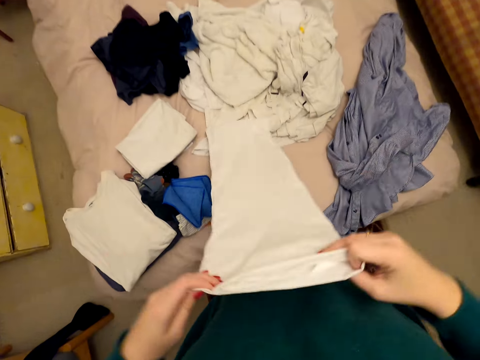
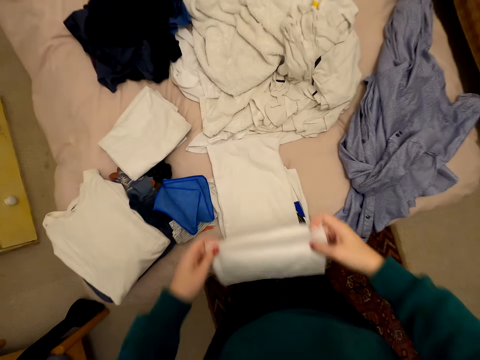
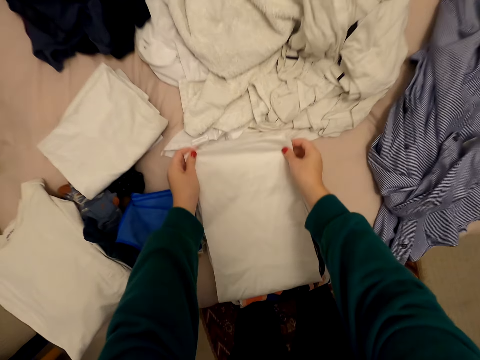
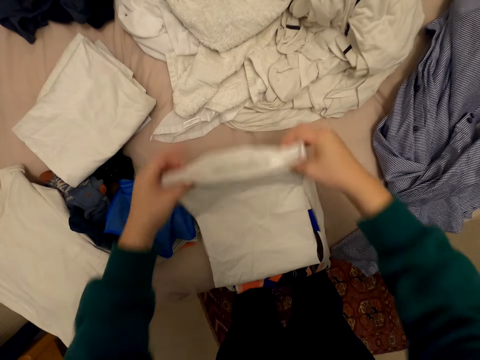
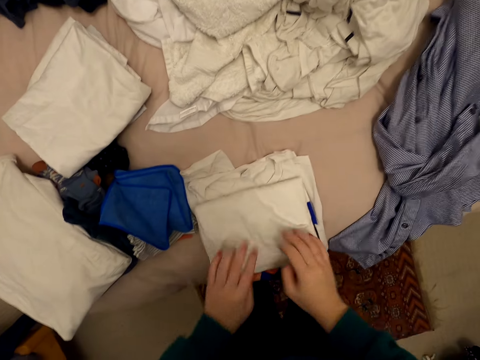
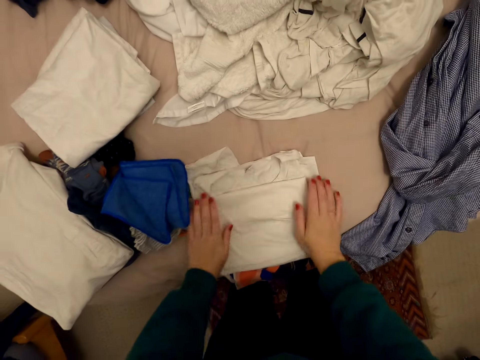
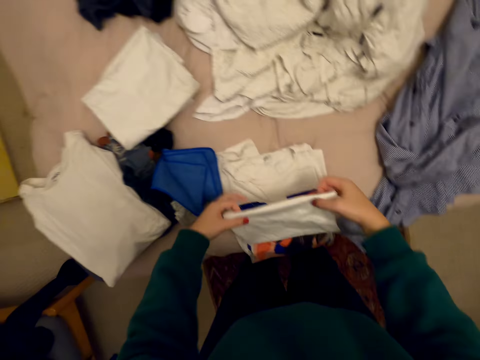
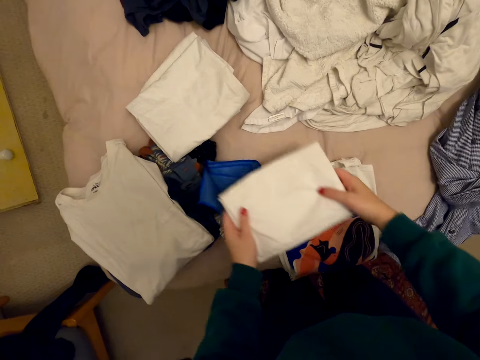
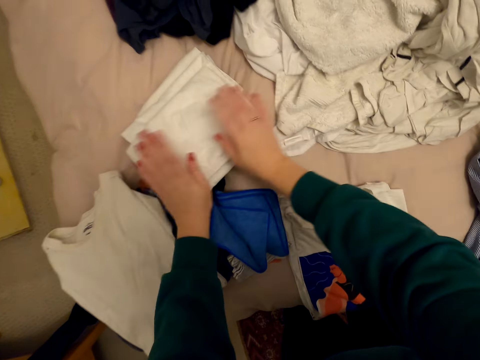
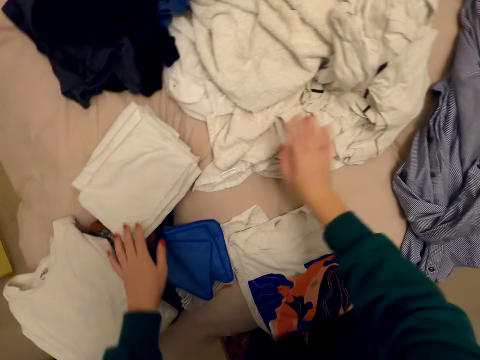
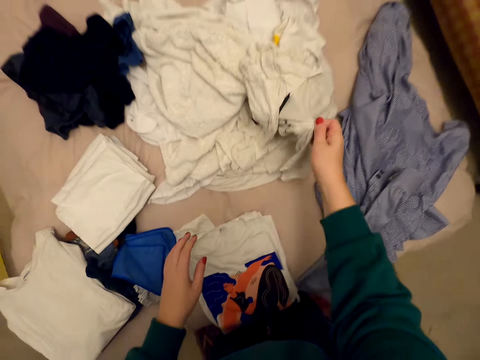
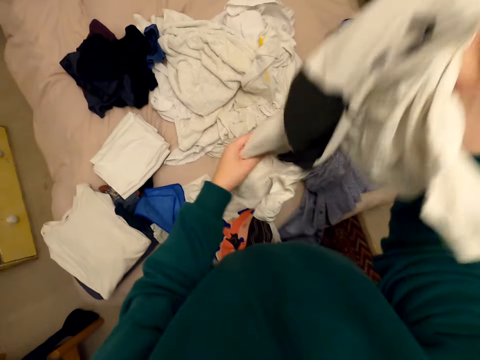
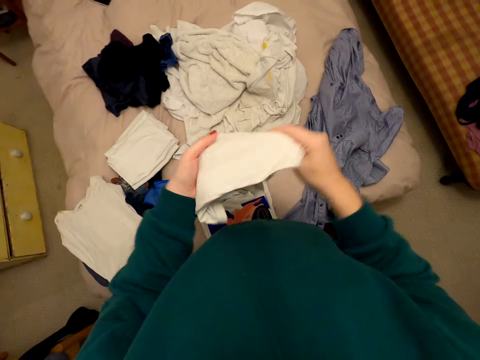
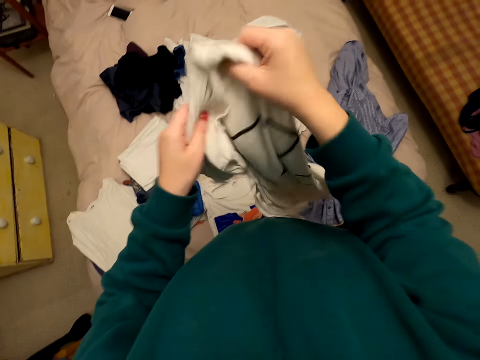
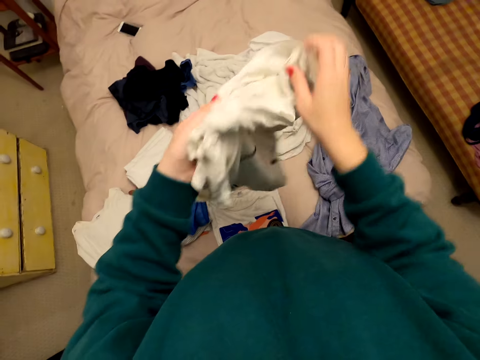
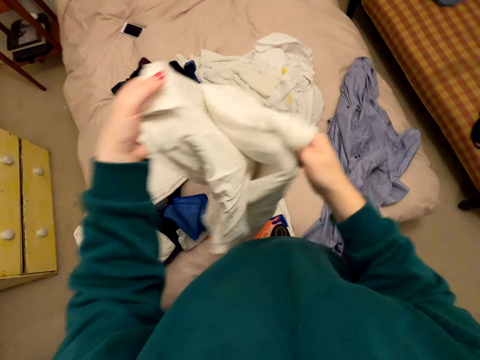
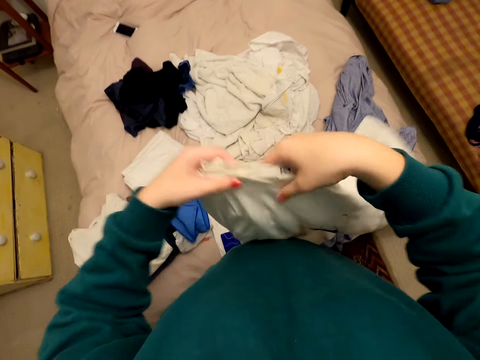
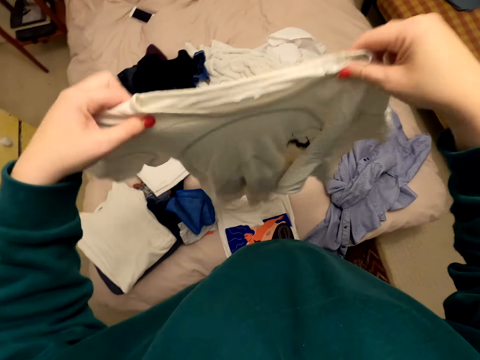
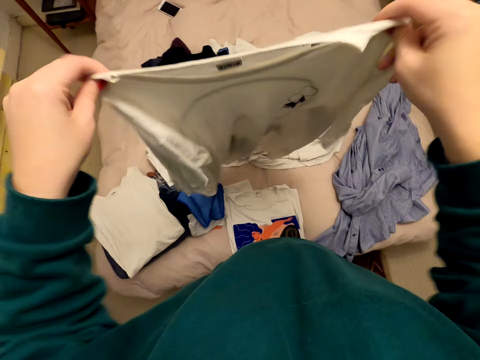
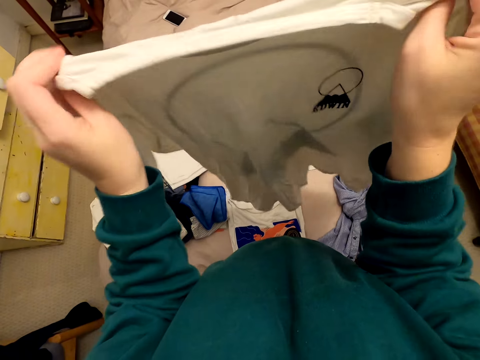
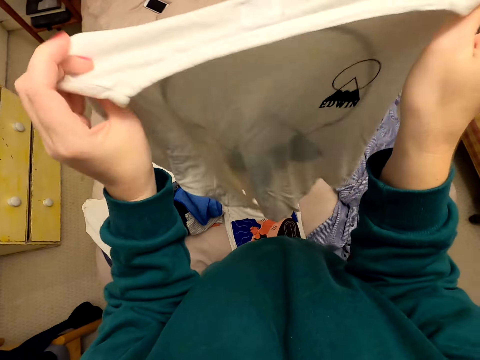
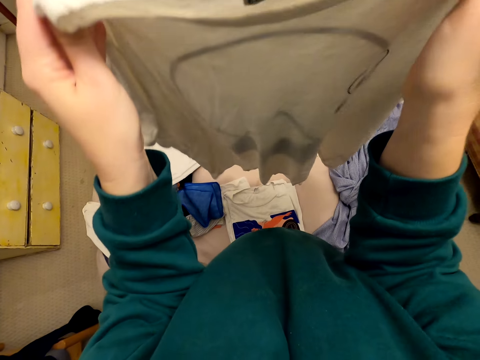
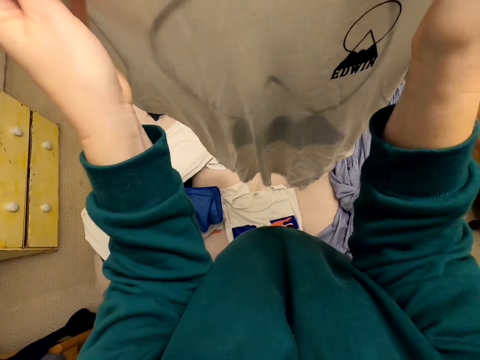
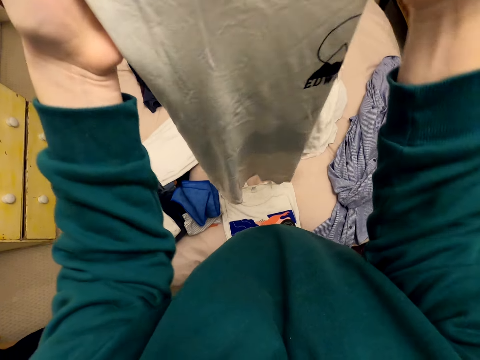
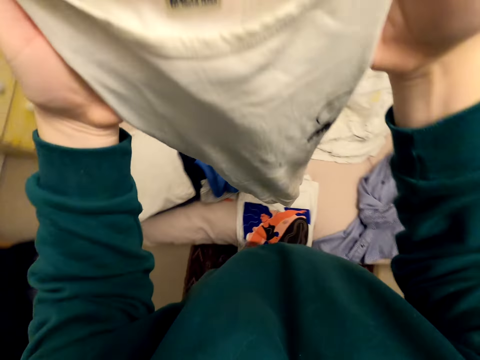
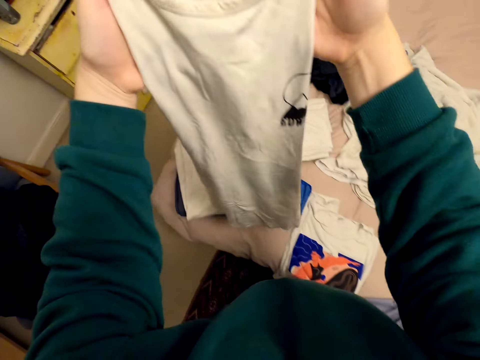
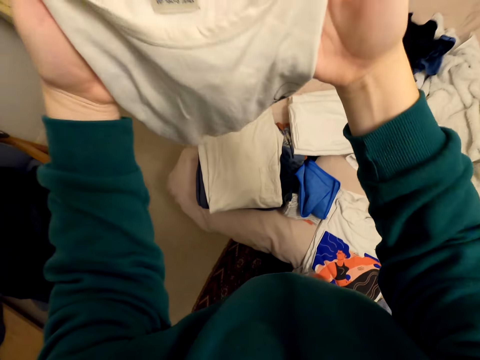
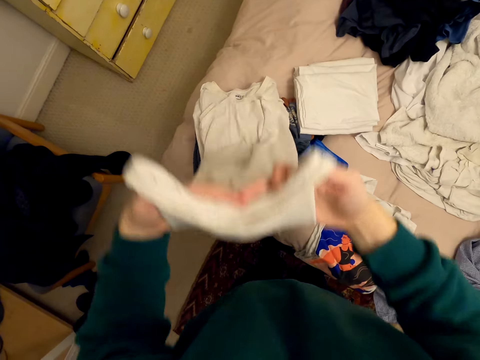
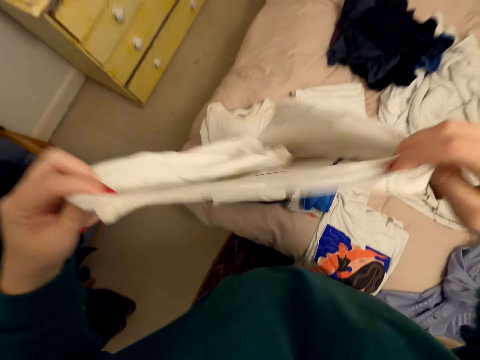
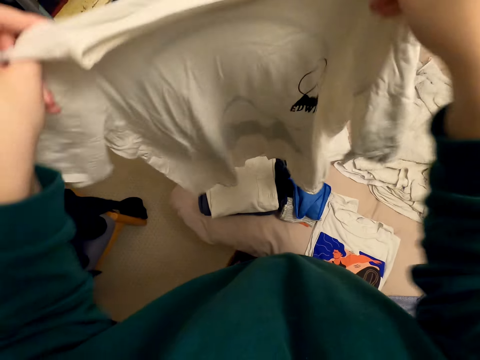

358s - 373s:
The camera wearer puts the cloth on the bed. She picks up a top or cloth from the bed. She moves the cloth in her hands. She folds the cloth on the bed.

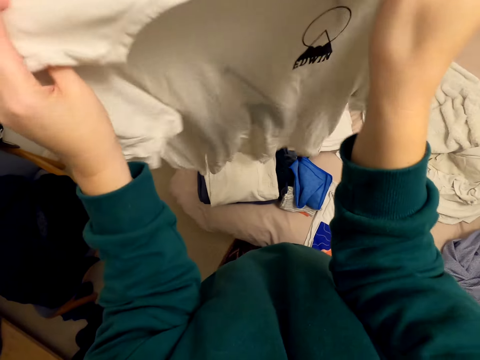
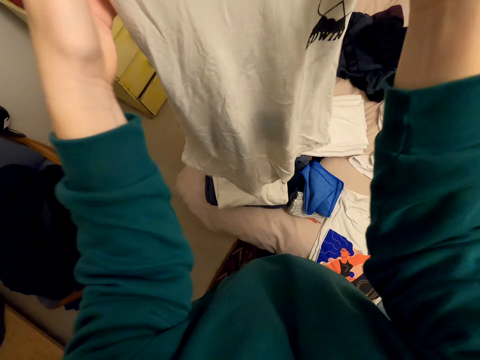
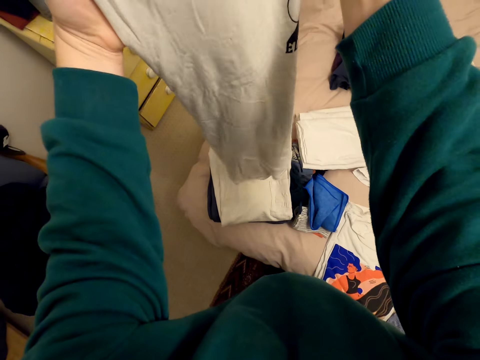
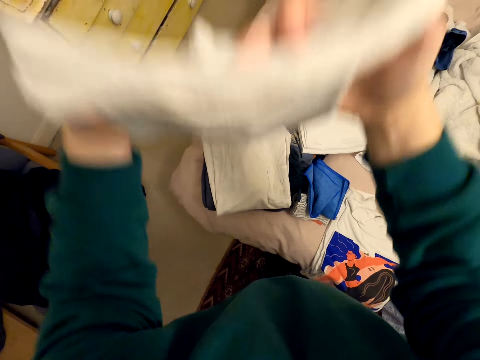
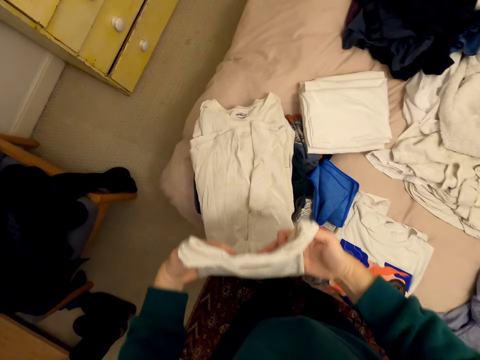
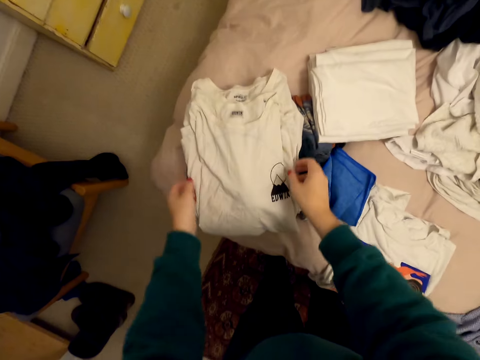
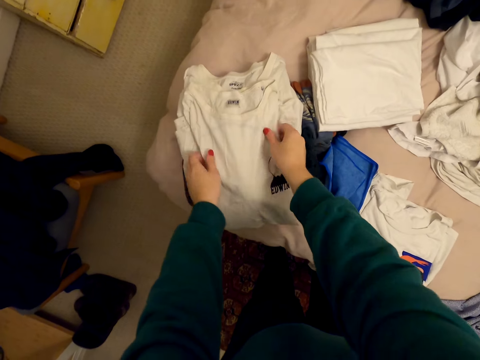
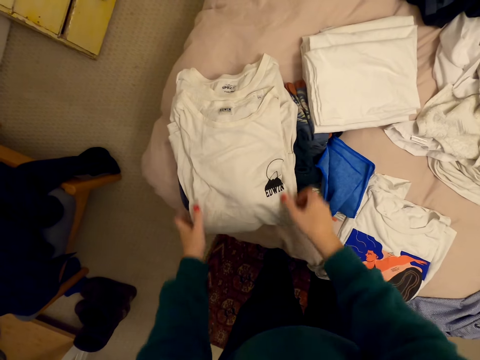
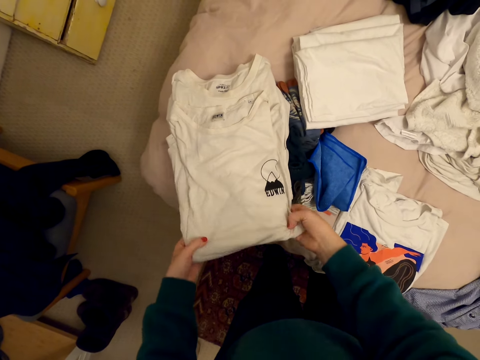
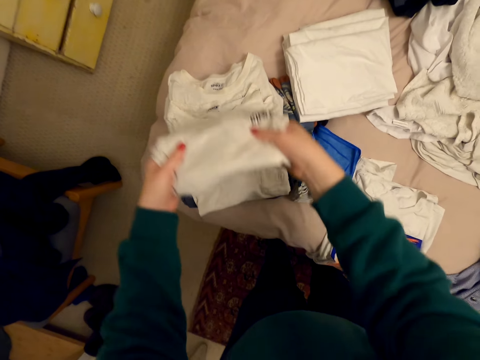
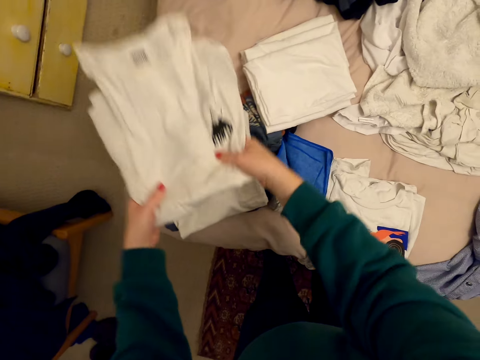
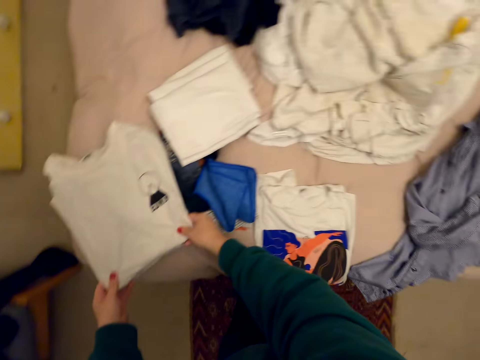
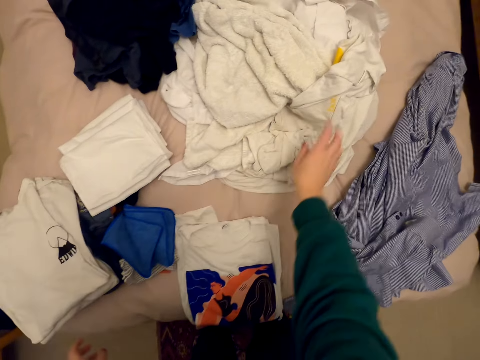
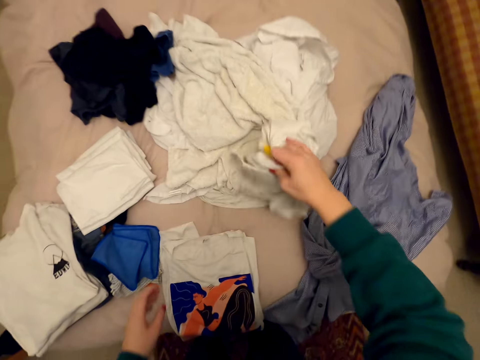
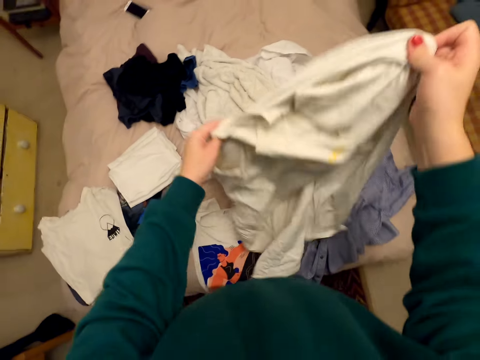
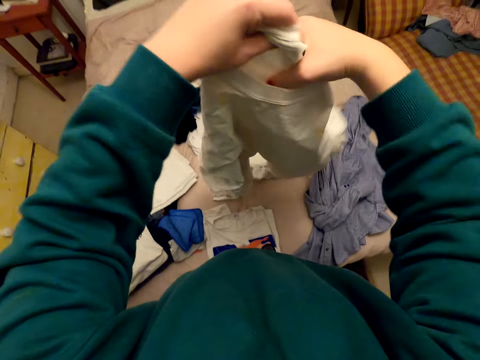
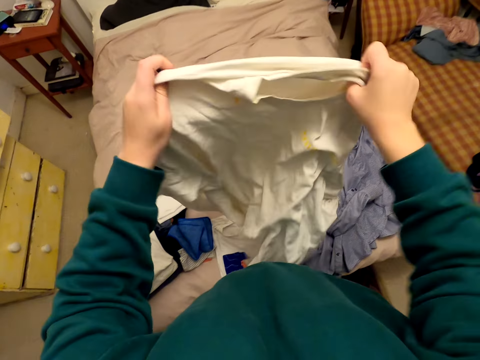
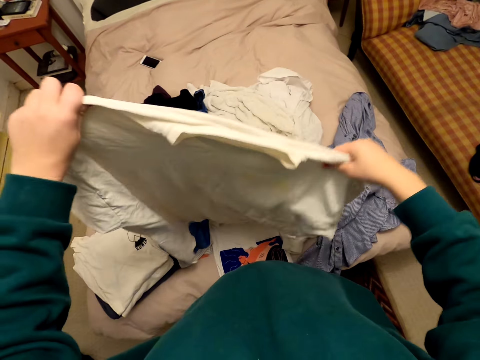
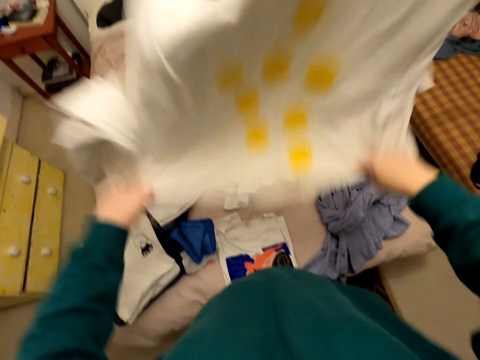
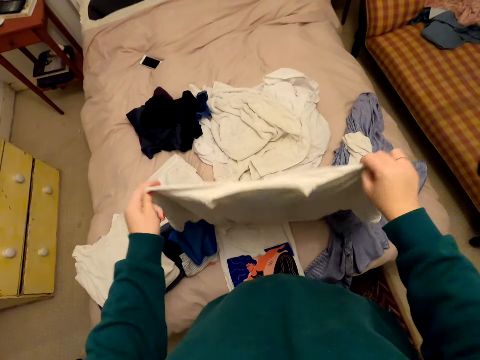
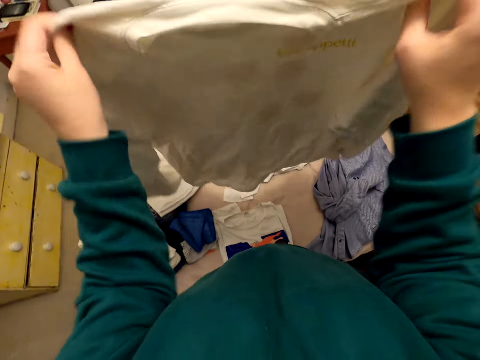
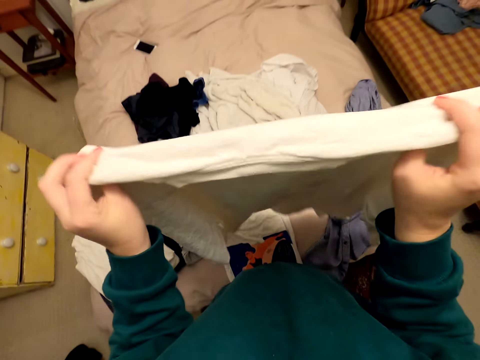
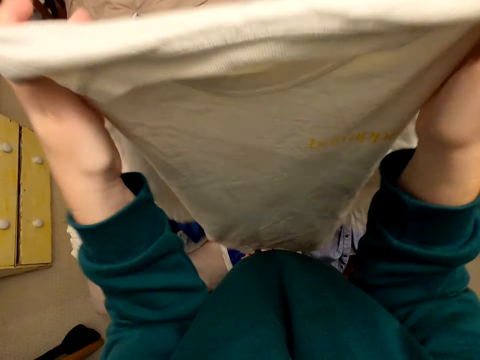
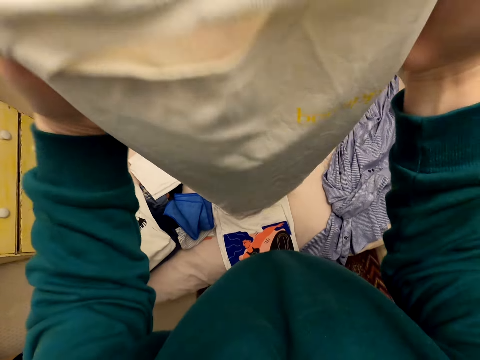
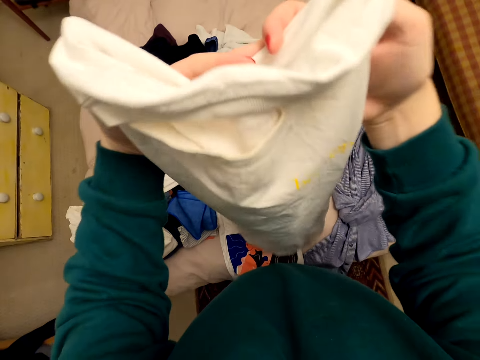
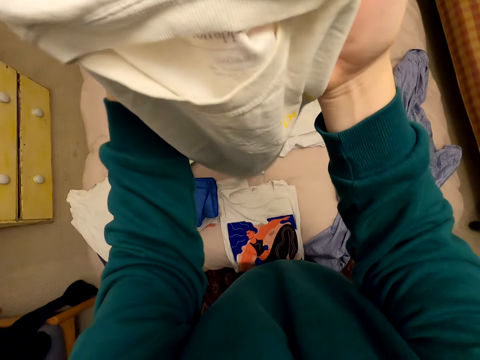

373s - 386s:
The camera wearer drops the top. She picks up a cloth from the bed. She moves the cloth in her hands. She folds the cloth on the bed.
